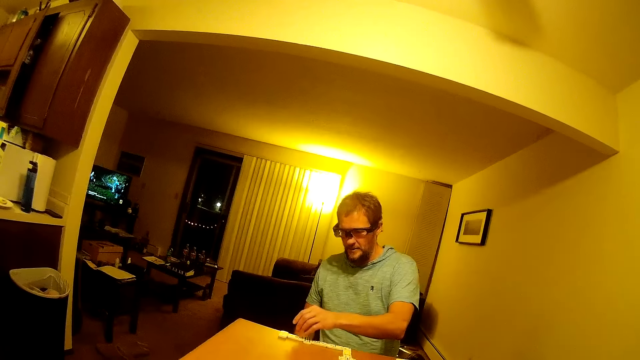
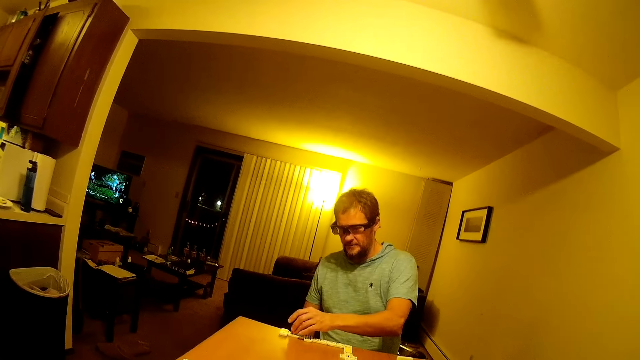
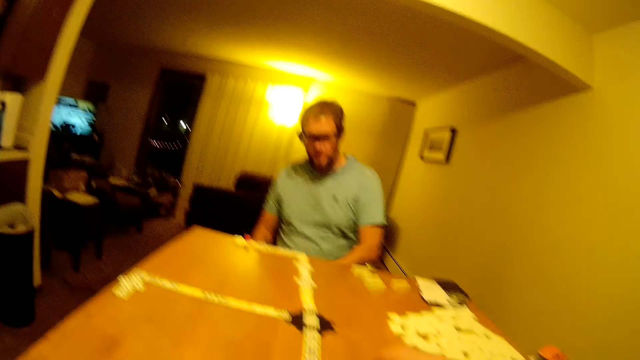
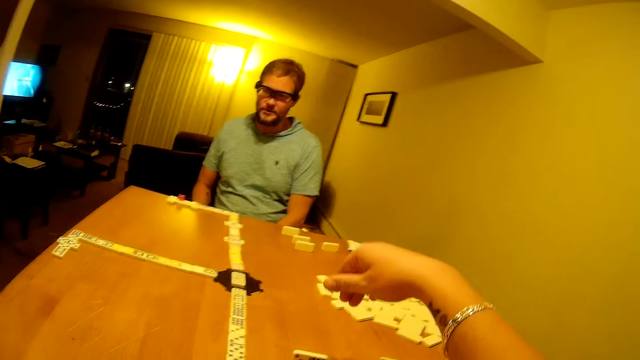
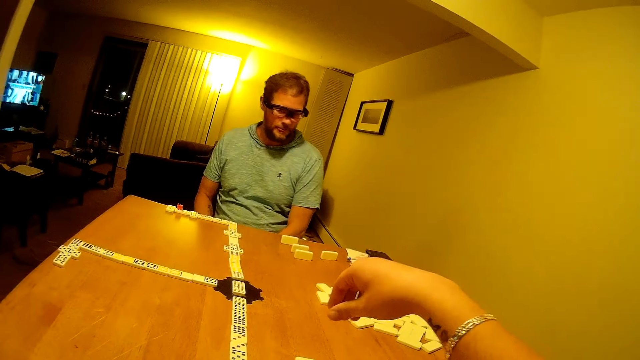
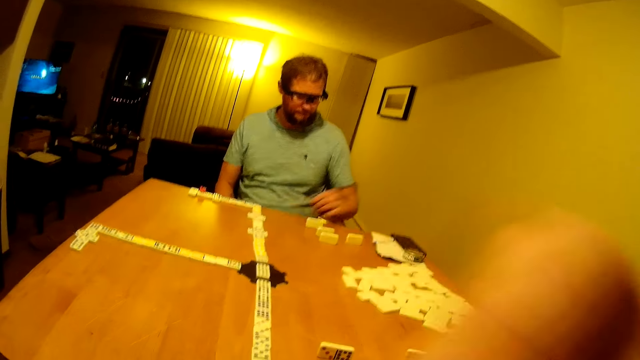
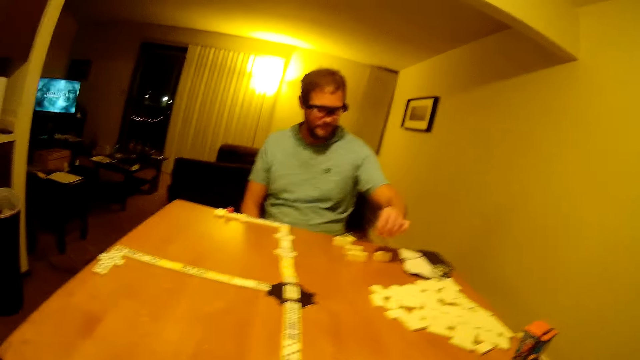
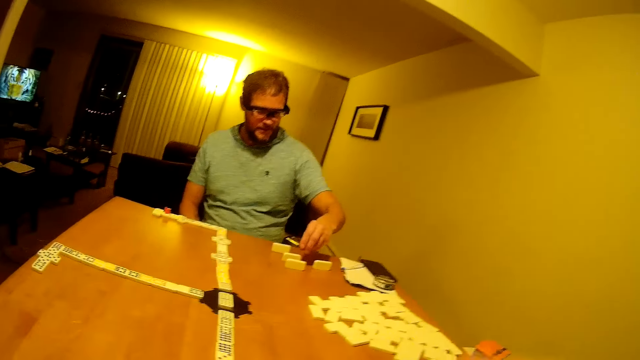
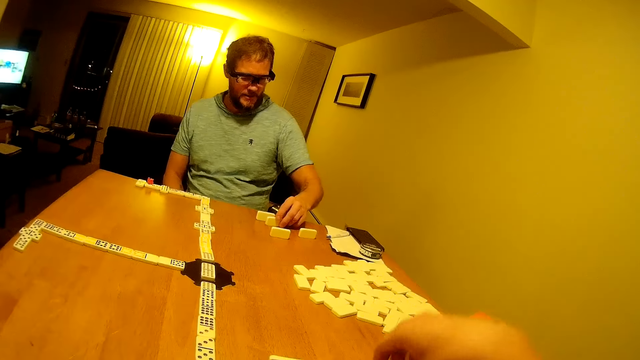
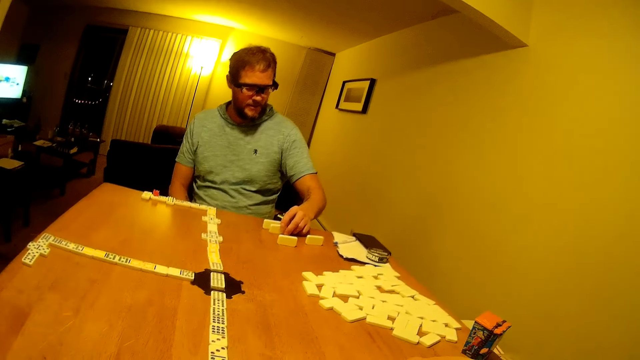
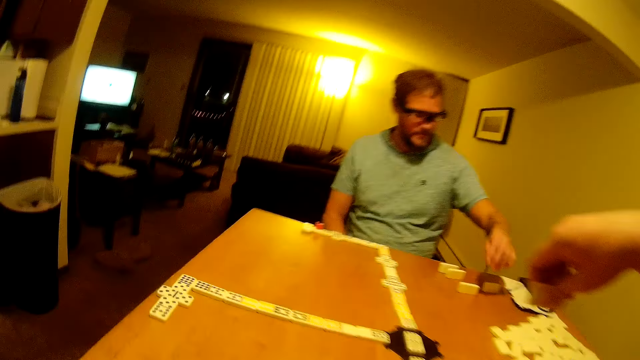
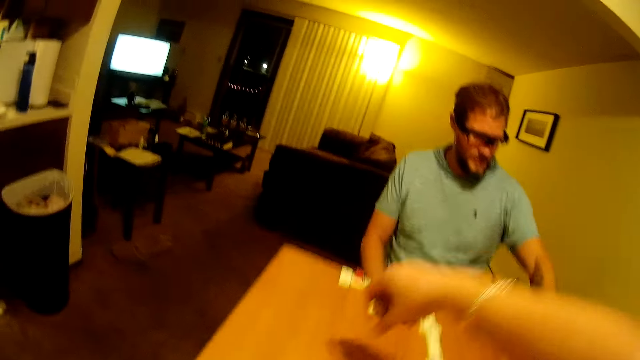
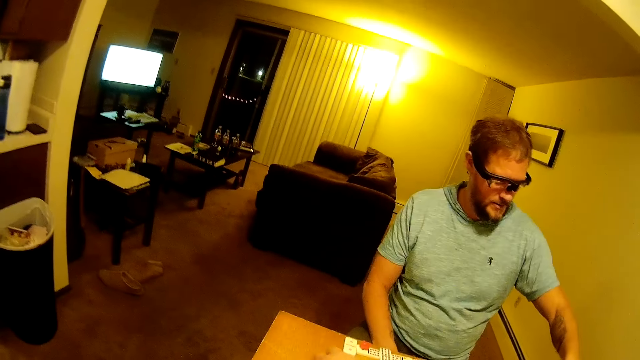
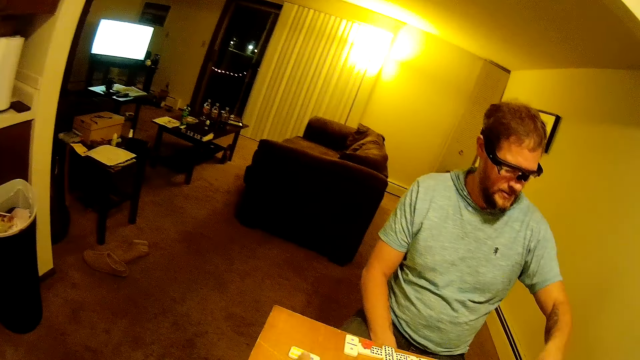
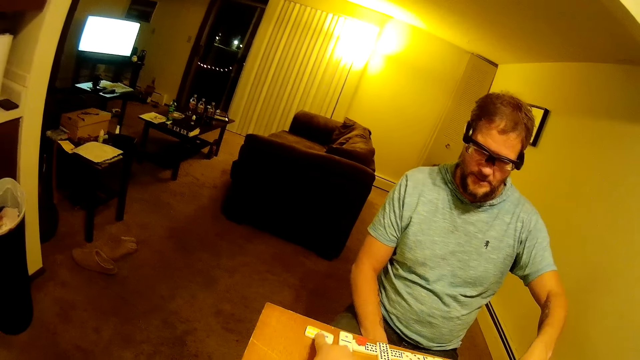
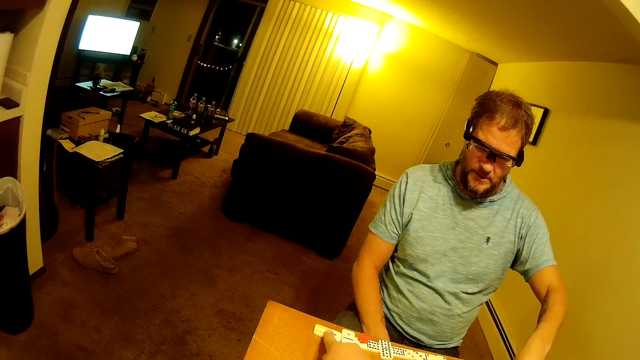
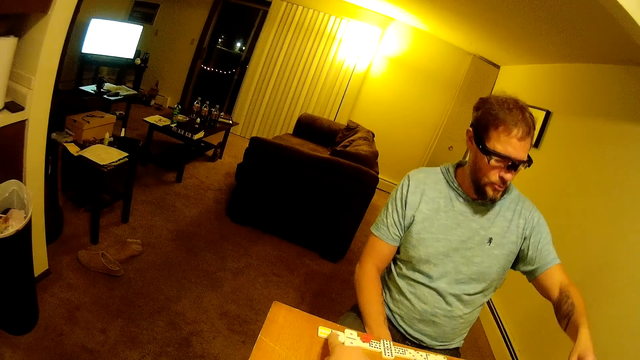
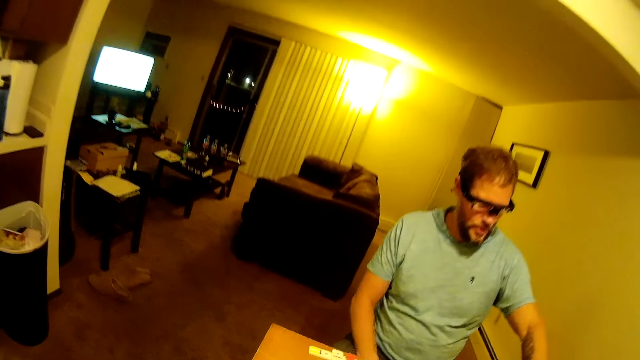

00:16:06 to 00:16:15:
A man places the domino piece on the other piece. The man moves domino pieces on the table and arranges the dominoes on the table. The camera wearer places the dominoes on the line of dominoes.

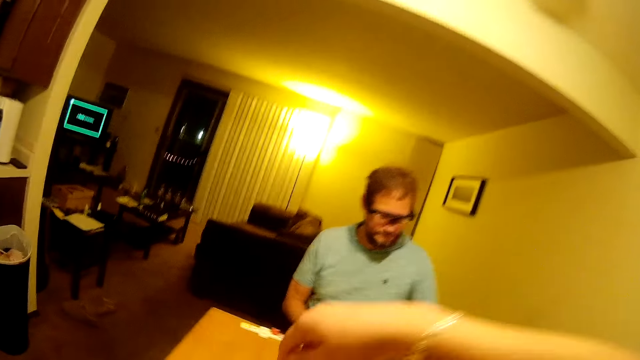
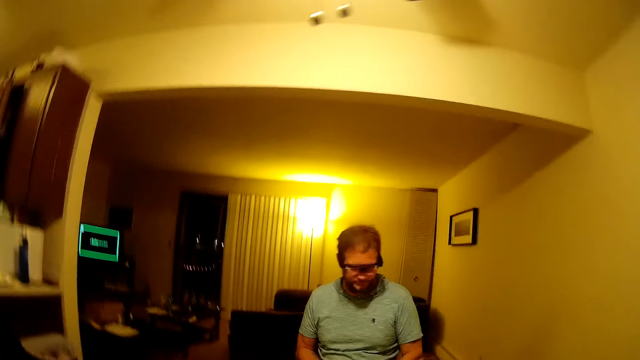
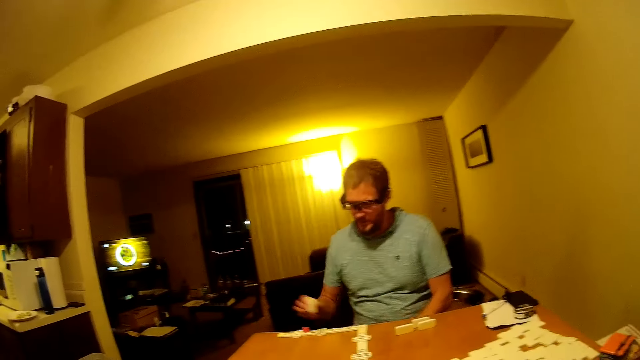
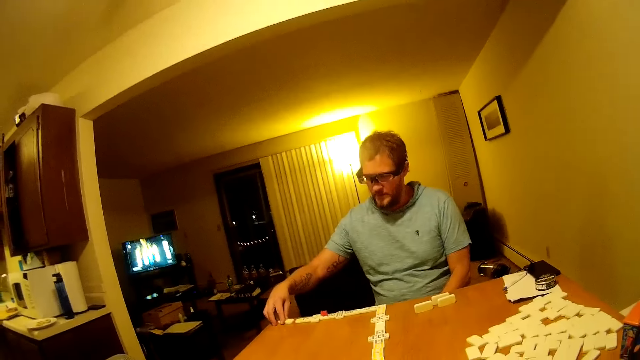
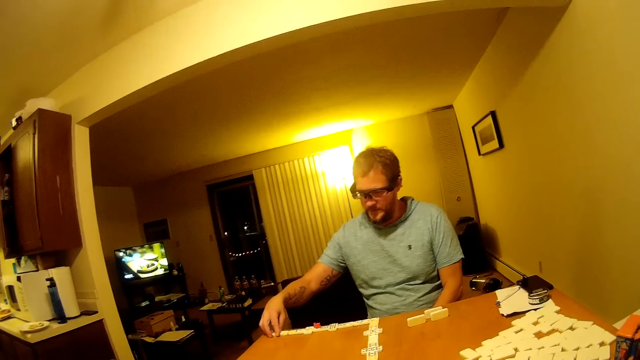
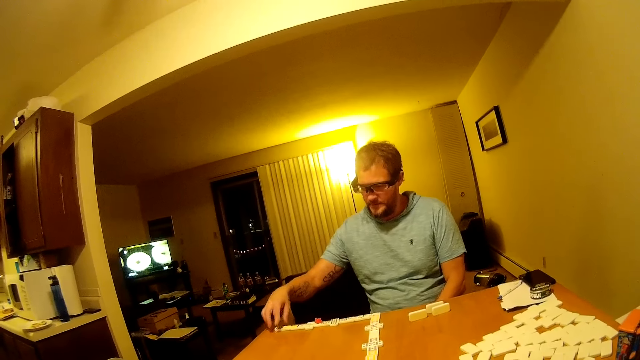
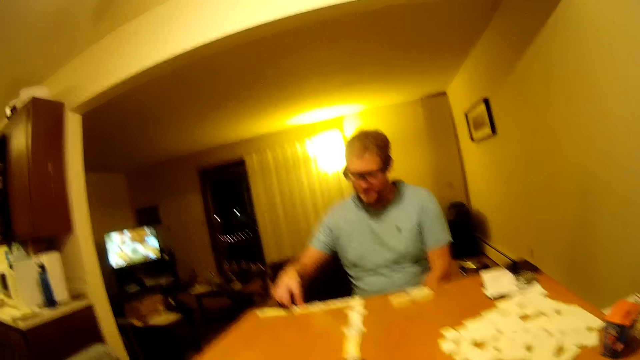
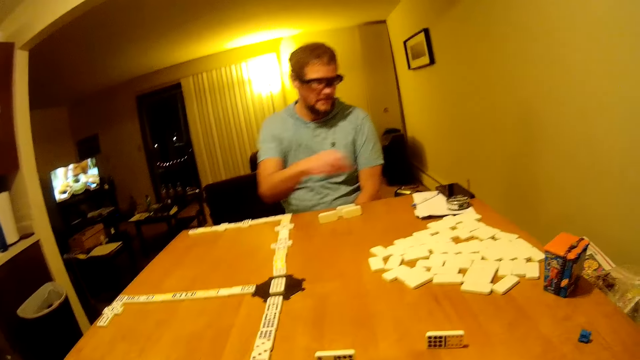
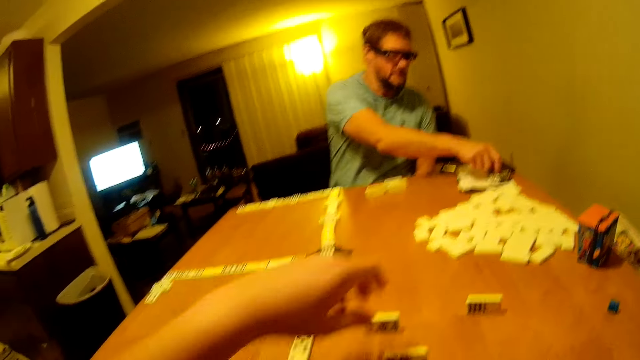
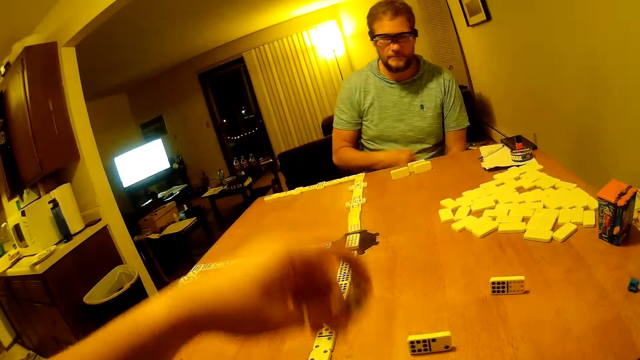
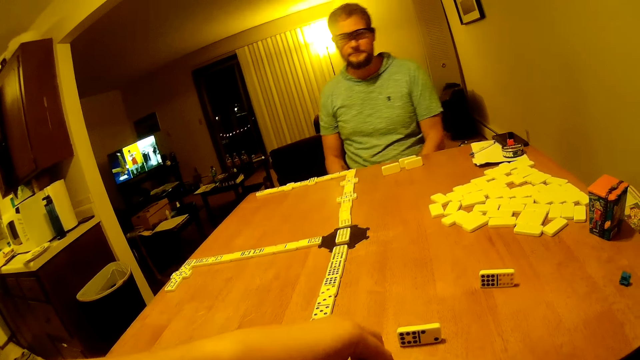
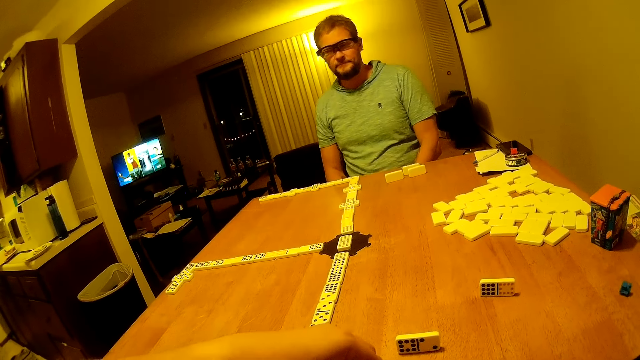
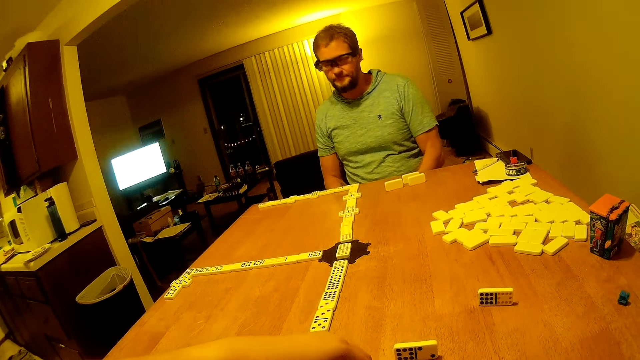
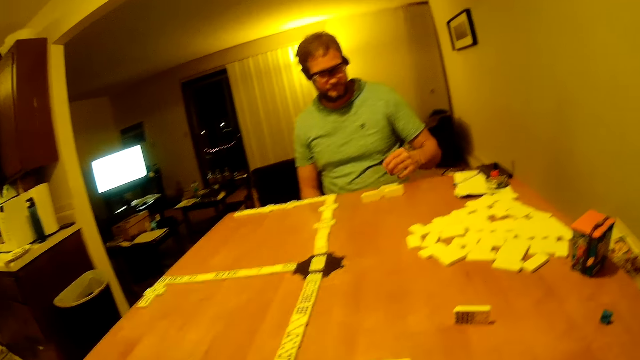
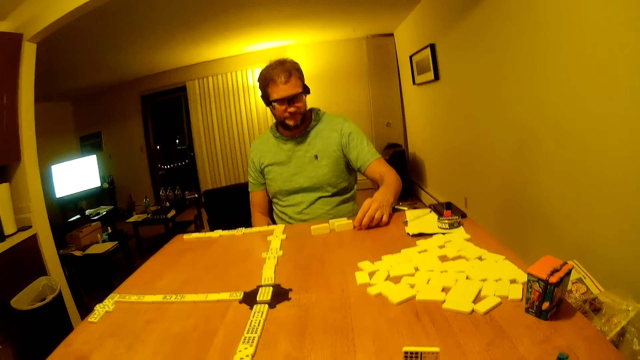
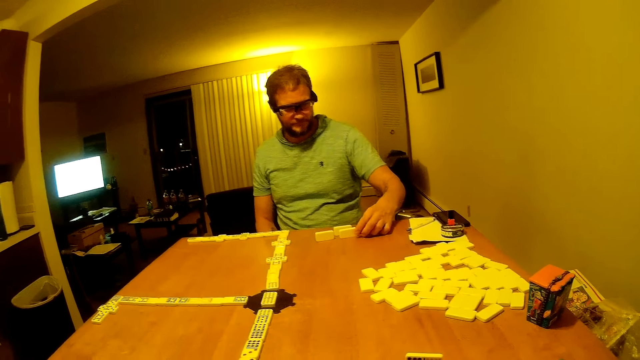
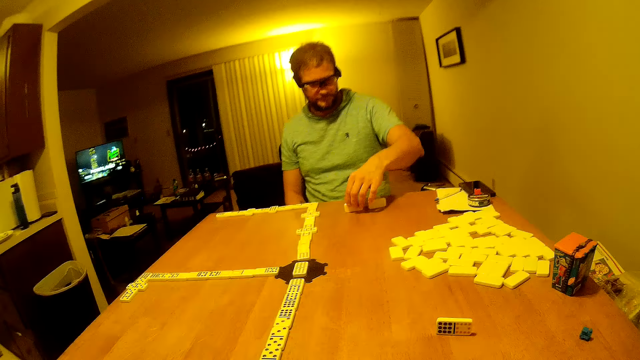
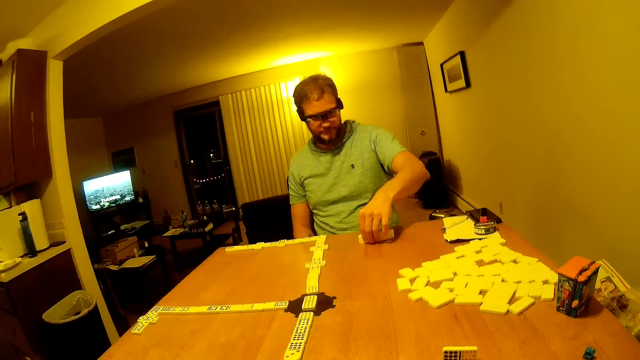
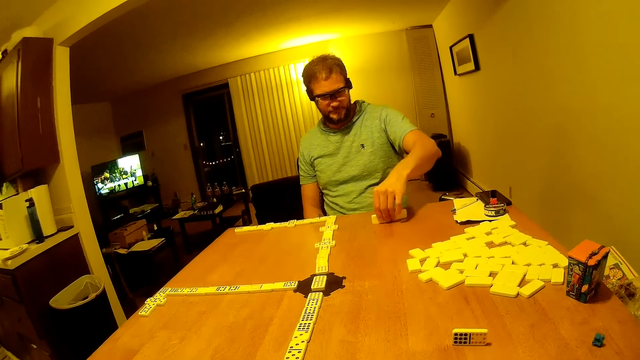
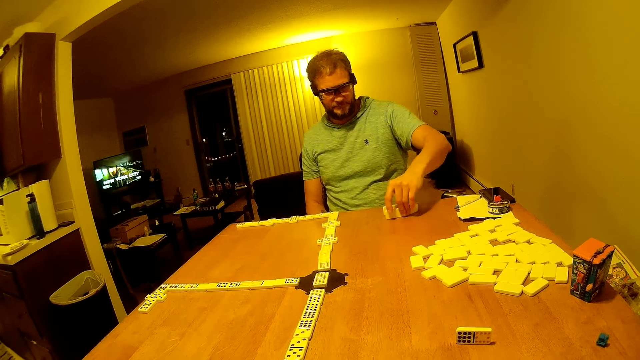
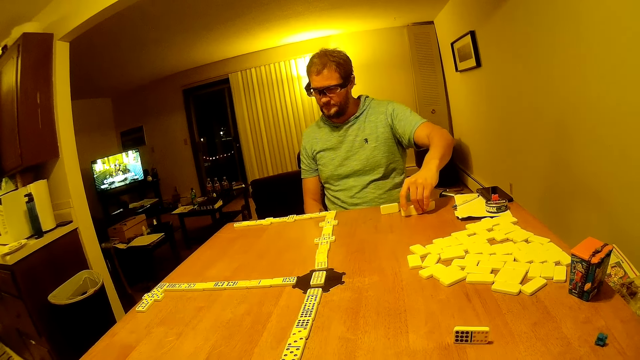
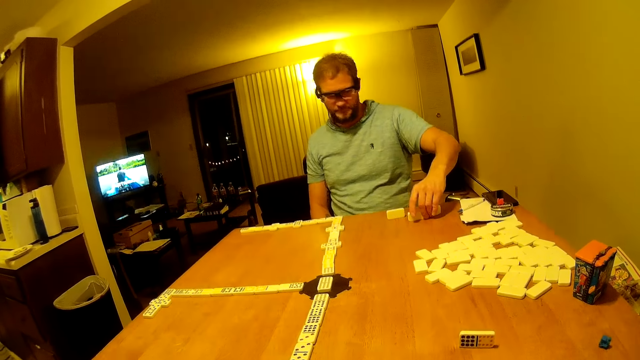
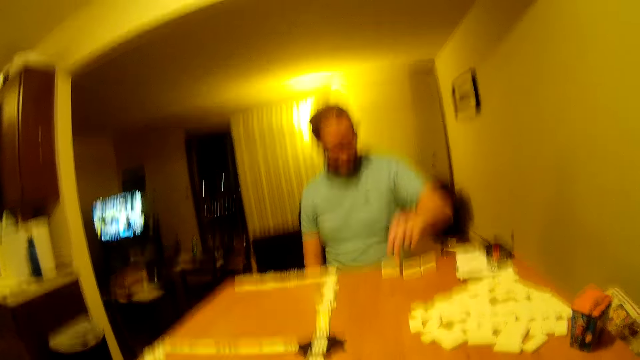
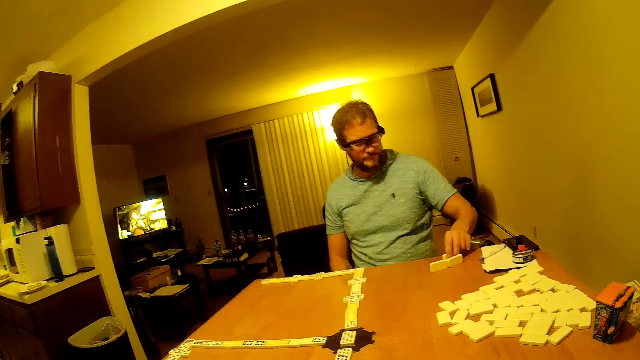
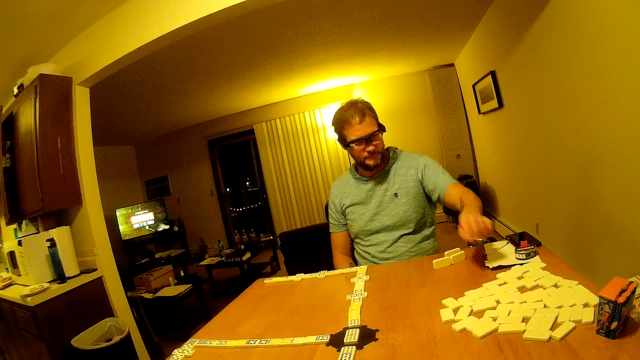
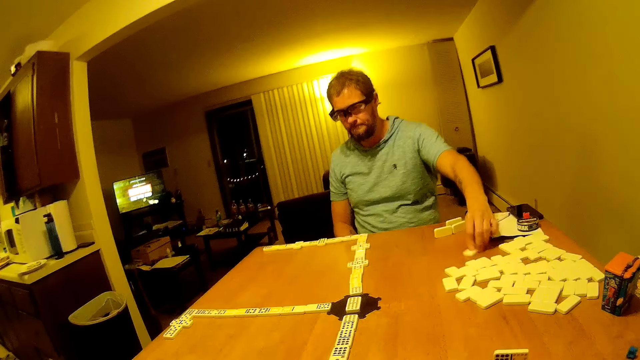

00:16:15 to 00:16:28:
A man passes the domino piece to the right hand. The man moves the domino piece on the table and places the domino on the line of dominoes. The man removes the domino piece from the dominoes and places the domino piece on a box. The camera wearer picks the domino from the table. They place the domino piece on the table. The man moves domino pieces on the table and arranges the dominoes on the table.
